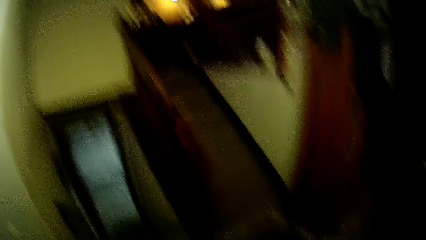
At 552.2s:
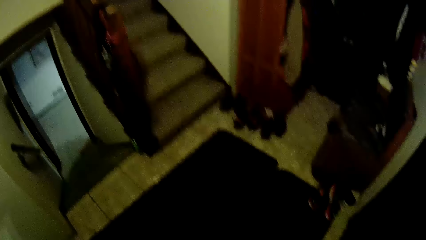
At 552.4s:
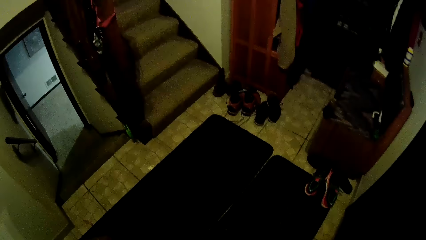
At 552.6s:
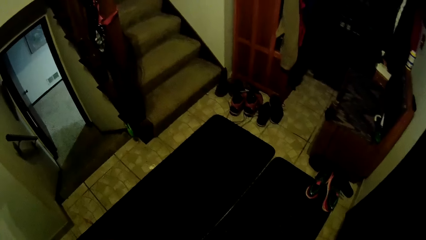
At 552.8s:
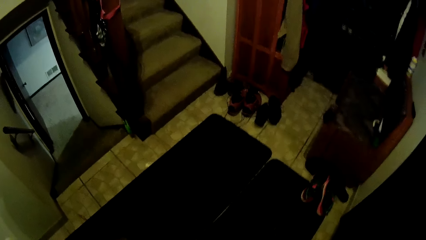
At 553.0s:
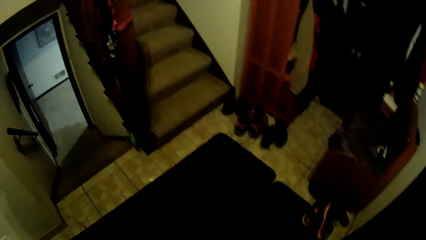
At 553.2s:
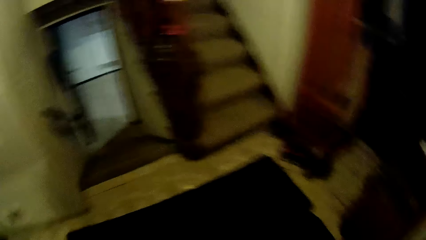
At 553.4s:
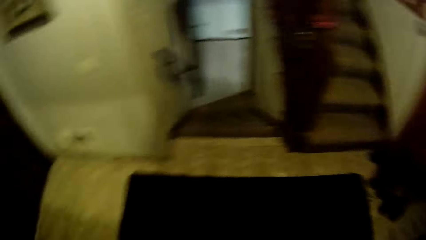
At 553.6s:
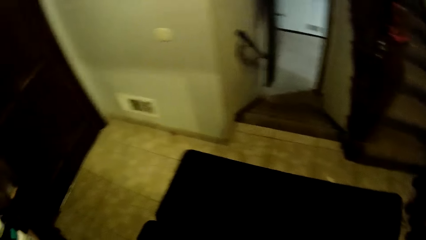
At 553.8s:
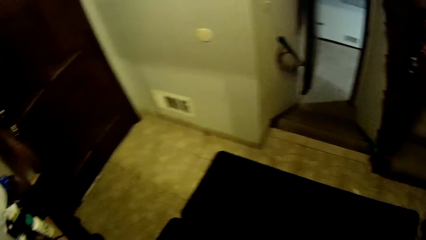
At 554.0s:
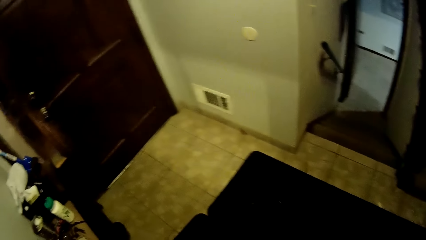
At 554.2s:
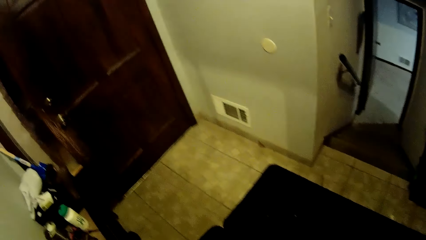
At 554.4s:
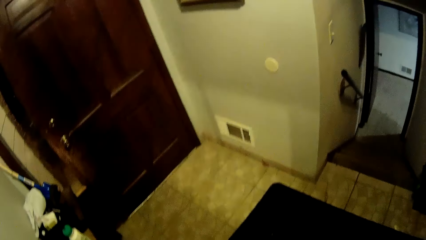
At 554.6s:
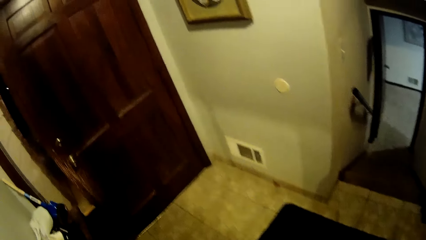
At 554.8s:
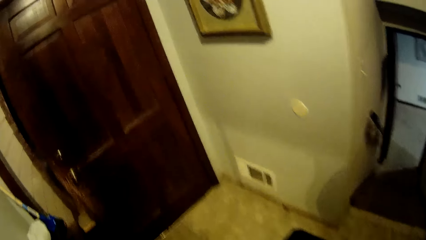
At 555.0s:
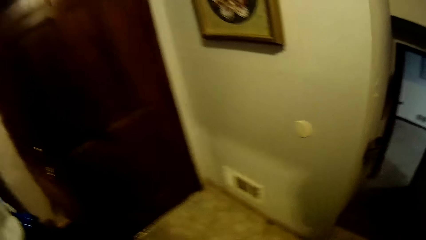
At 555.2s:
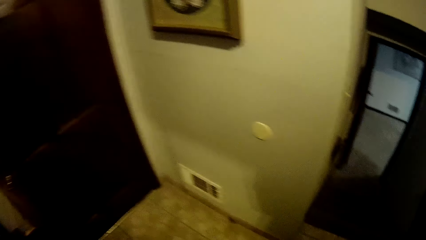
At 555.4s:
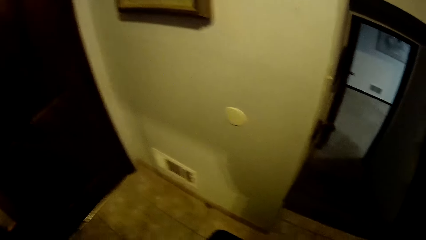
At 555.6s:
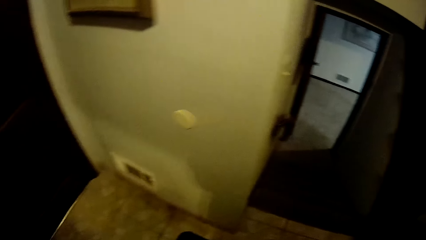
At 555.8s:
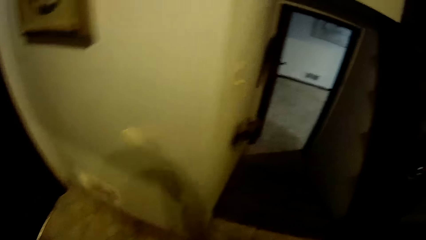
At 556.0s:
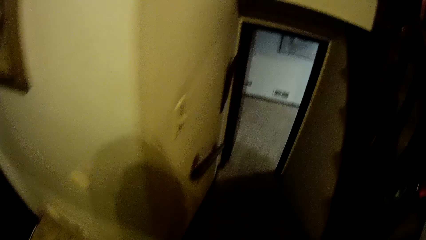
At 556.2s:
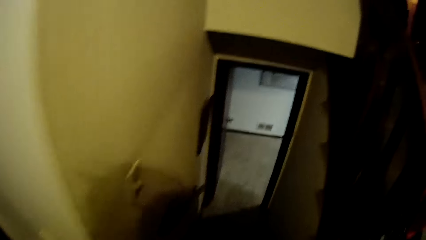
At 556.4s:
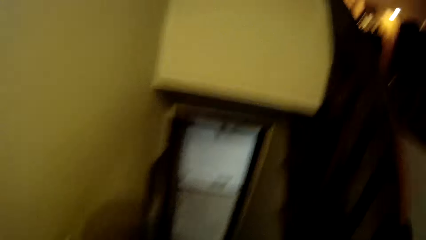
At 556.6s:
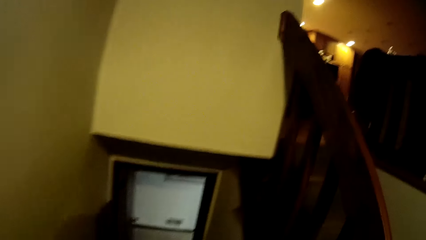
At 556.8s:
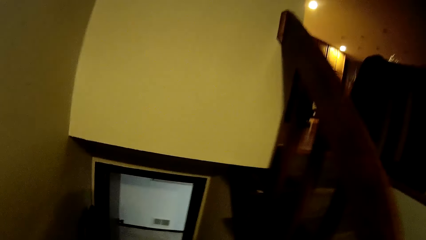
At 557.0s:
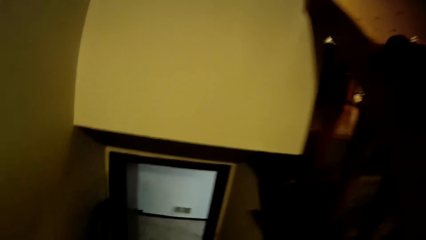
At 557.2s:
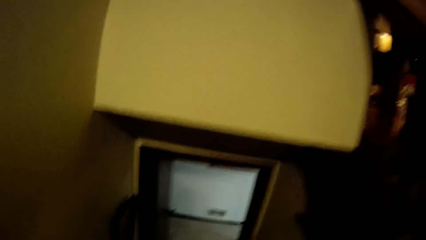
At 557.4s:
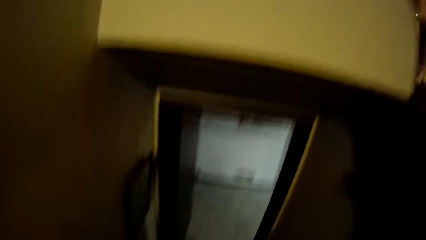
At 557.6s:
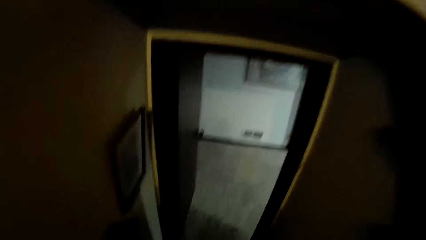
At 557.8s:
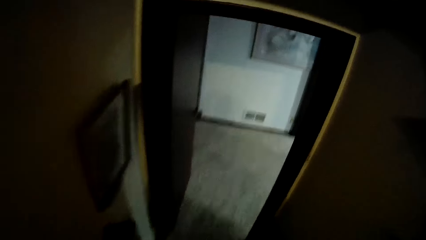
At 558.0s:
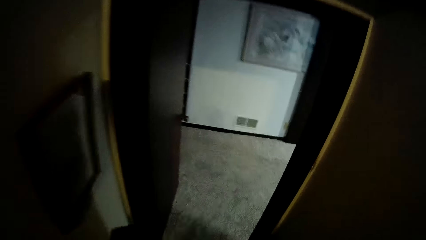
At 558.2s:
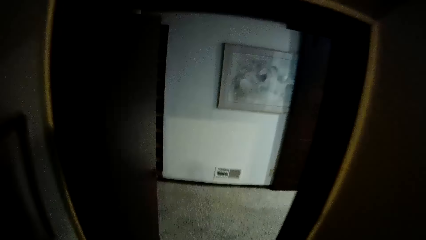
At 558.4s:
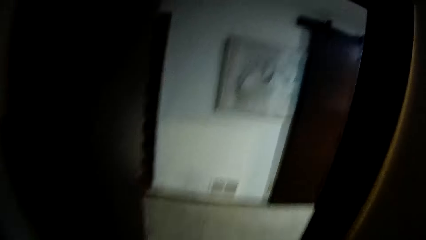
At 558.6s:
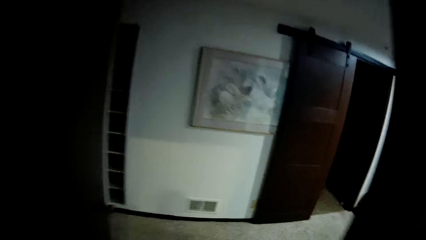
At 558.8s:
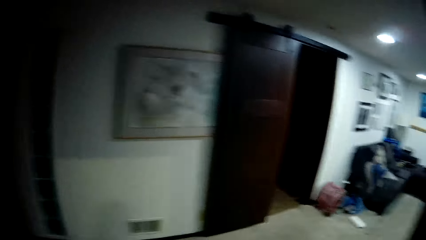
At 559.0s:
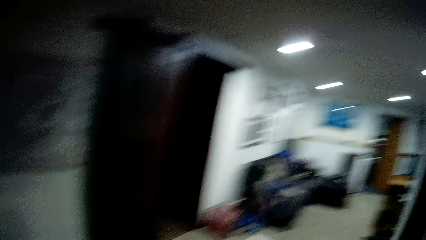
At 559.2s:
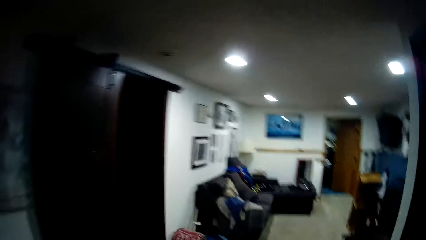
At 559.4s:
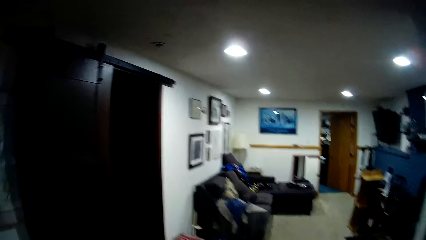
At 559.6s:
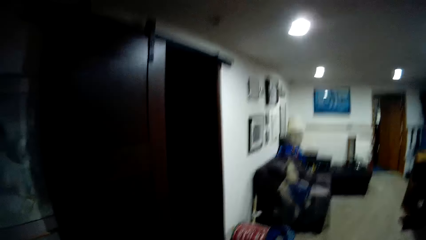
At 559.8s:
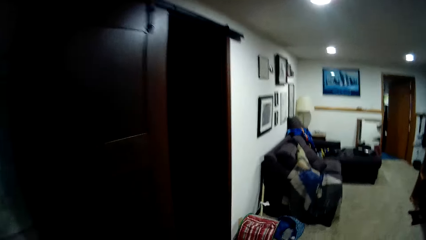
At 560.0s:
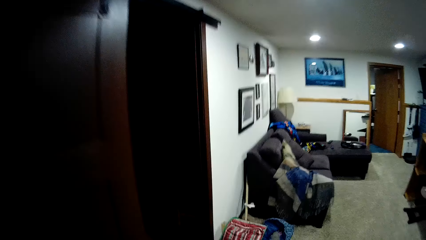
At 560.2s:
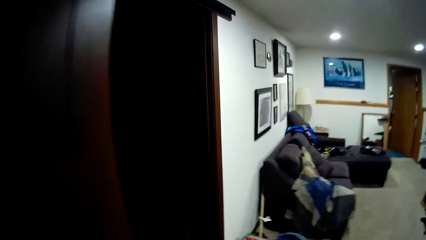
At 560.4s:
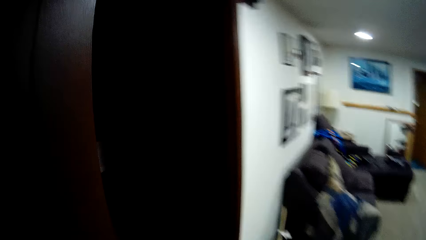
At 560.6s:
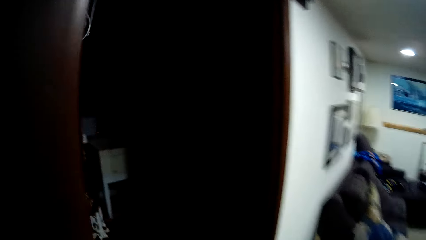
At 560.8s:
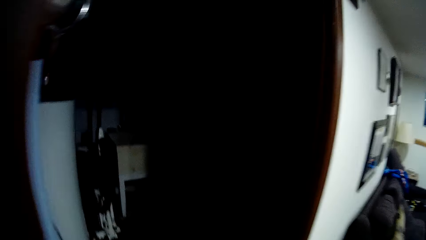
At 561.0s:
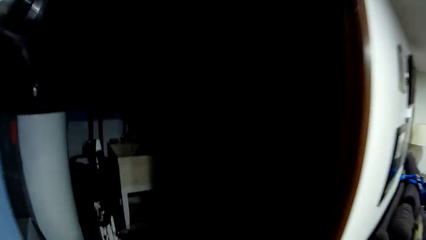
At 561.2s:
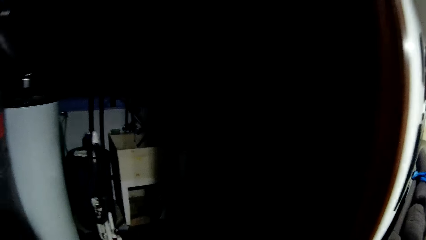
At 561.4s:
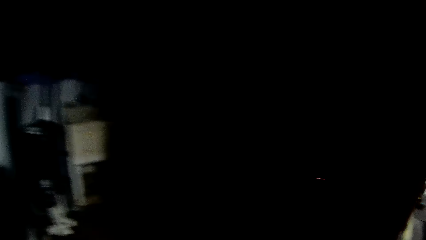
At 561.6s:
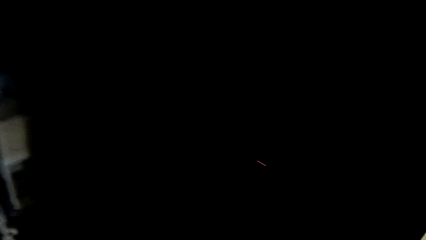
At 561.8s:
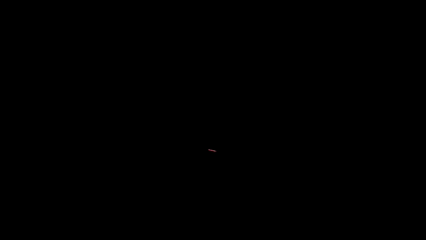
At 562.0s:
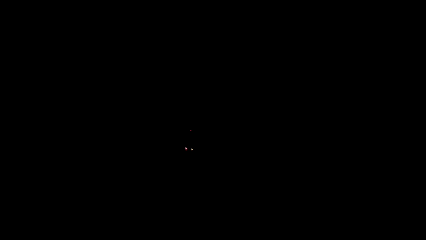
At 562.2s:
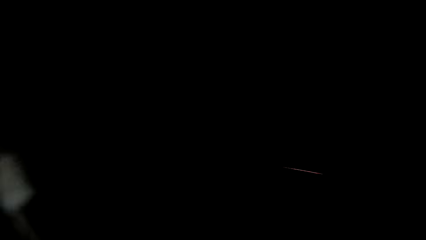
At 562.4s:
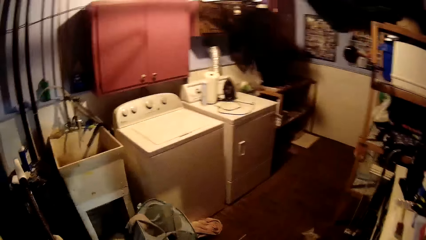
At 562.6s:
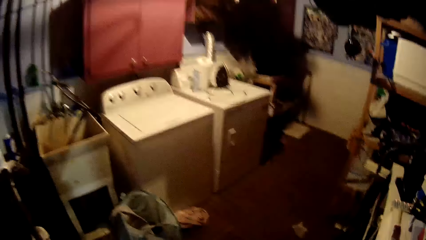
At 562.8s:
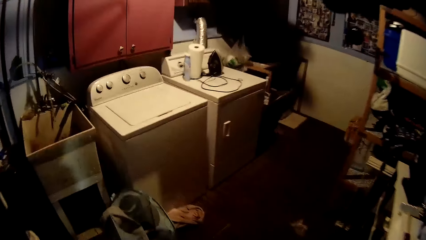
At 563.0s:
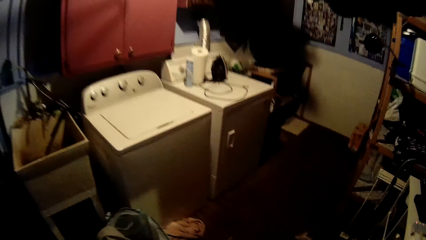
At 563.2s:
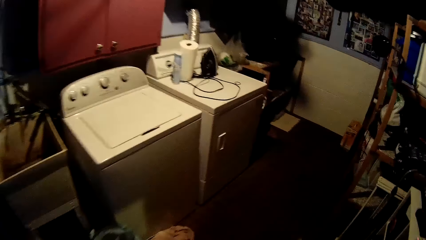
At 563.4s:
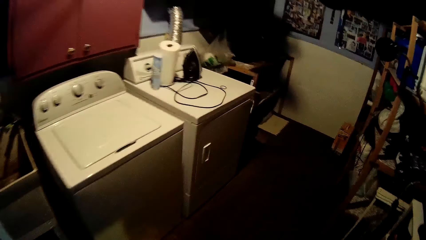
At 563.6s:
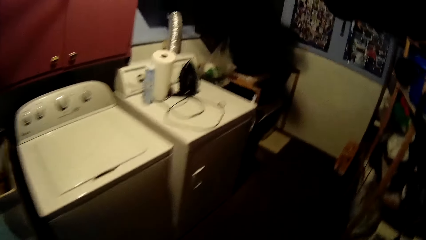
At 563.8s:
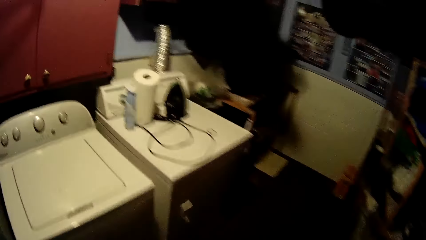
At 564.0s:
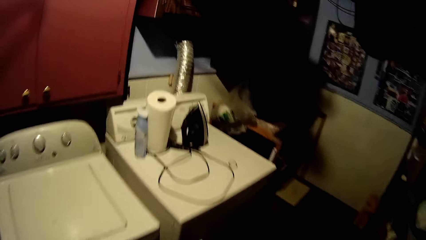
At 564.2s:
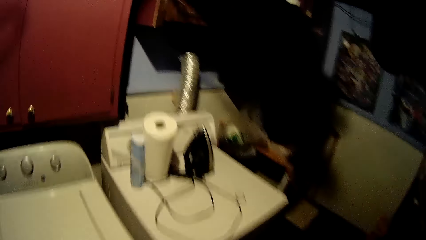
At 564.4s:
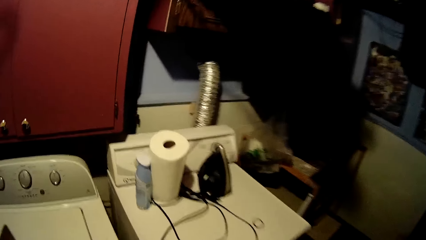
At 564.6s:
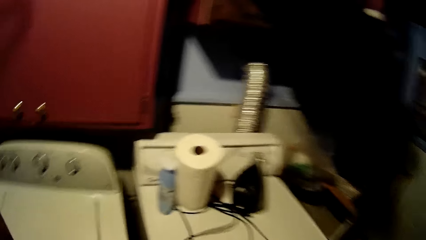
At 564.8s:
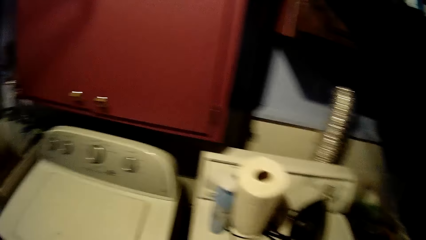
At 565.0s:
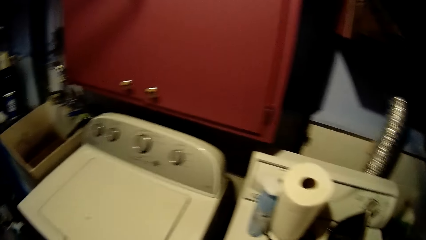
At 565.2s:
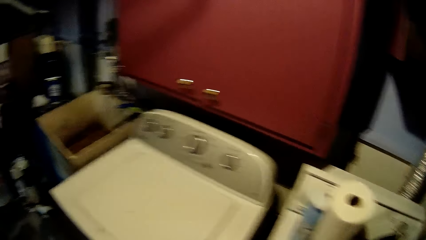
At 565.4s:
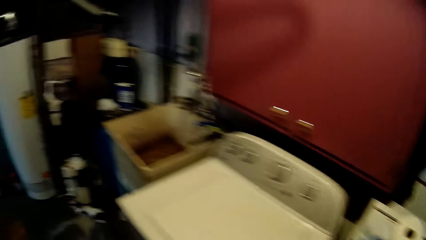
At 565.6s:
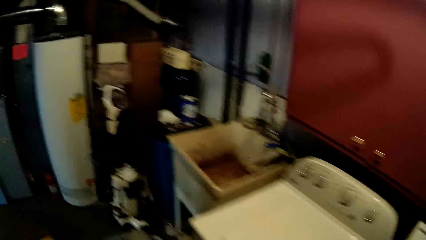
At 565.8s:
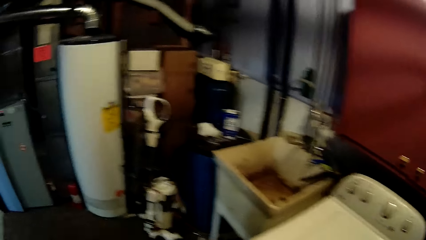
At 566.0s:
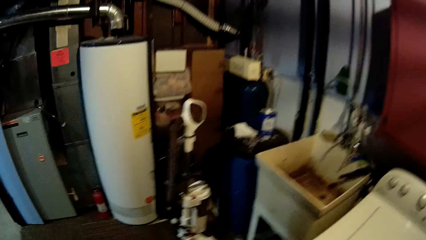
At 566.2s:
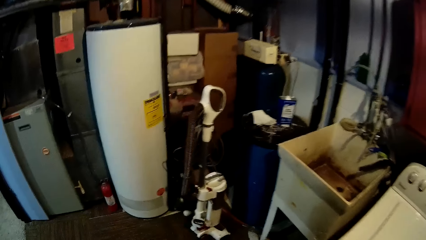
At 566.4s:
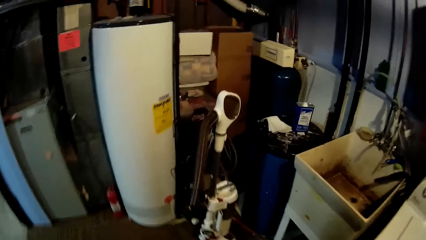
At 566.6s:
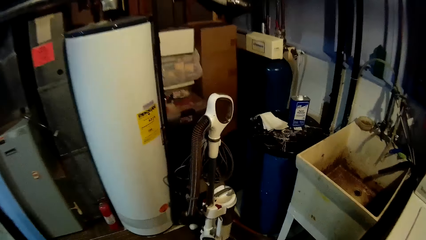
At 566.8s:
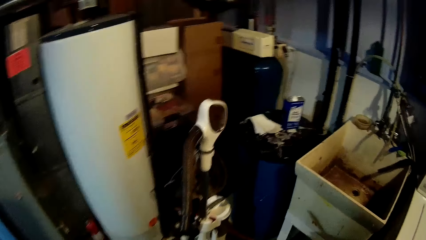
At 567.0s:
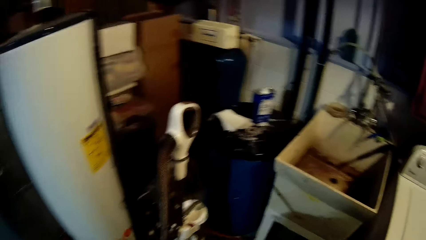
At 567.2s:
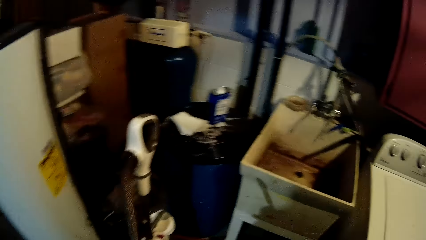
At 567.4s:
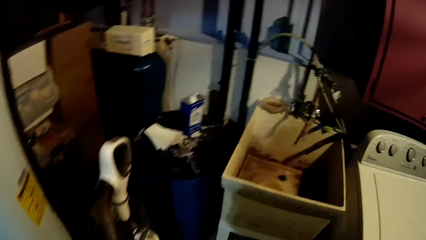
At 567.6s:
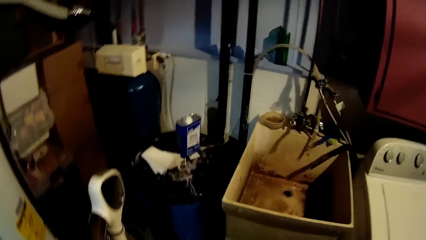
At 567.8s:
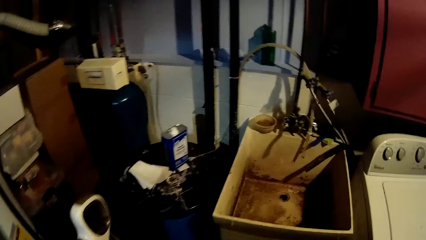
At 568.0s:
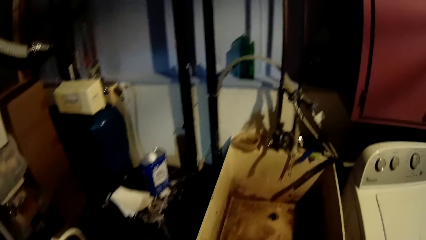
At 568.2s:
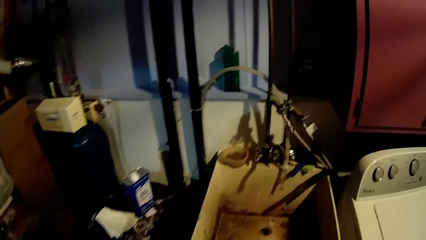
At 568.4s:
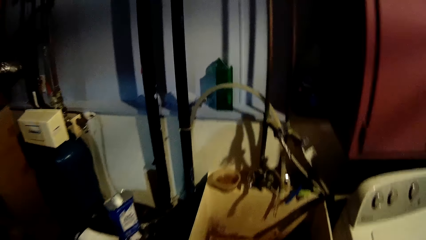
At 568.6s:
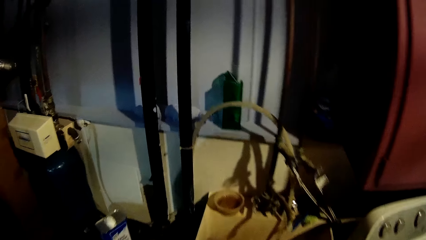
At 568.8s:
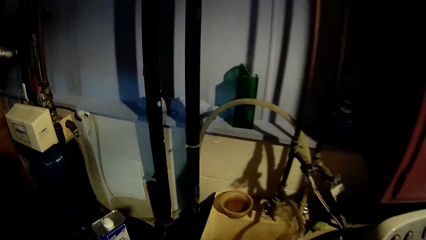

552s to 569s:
A person stares. The camera wearer looks around. They walk downstairs. They walk into the room.
